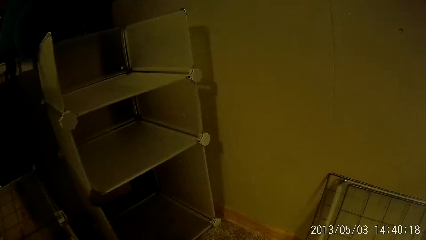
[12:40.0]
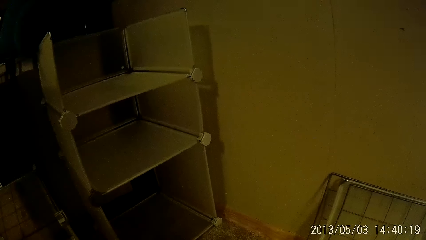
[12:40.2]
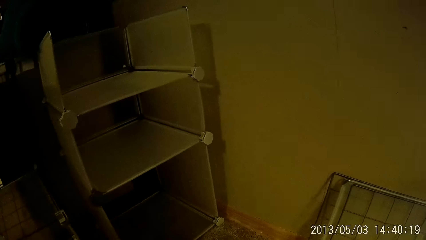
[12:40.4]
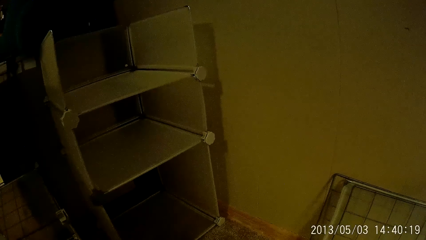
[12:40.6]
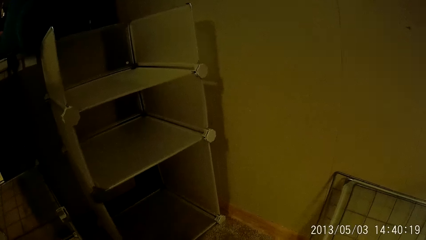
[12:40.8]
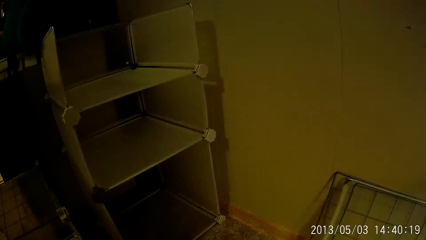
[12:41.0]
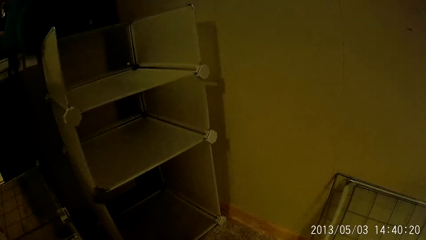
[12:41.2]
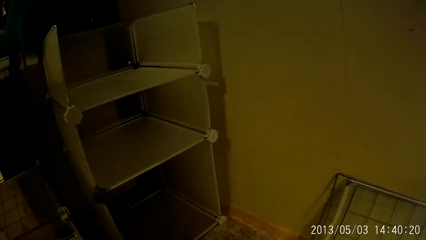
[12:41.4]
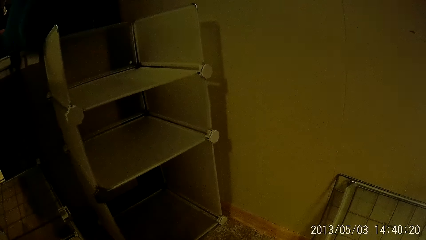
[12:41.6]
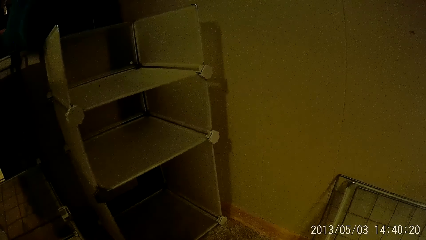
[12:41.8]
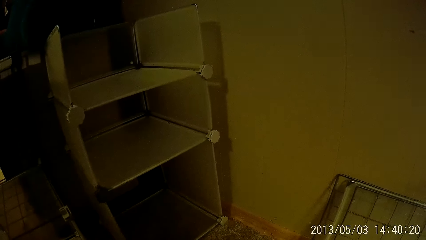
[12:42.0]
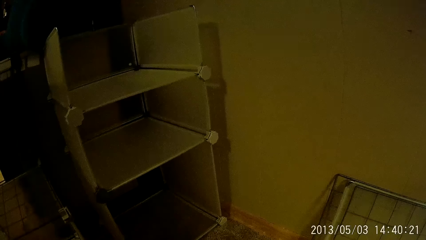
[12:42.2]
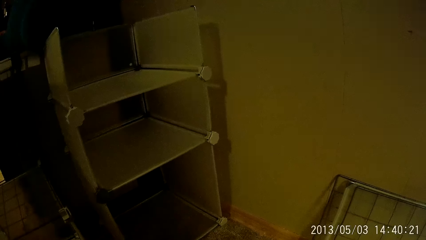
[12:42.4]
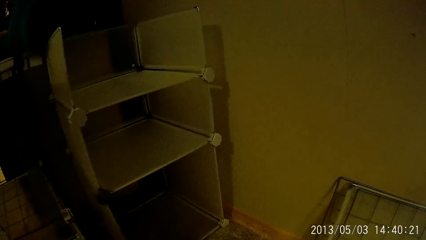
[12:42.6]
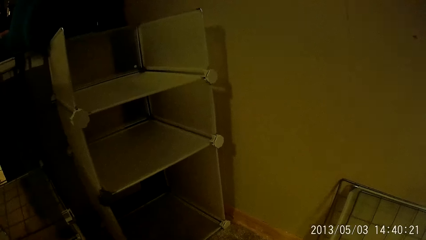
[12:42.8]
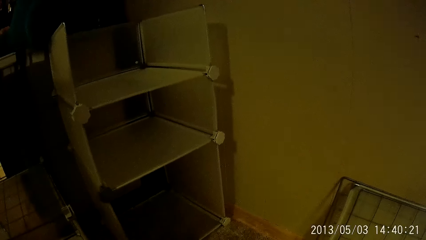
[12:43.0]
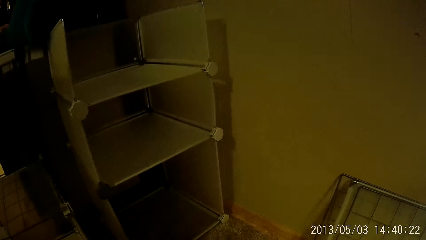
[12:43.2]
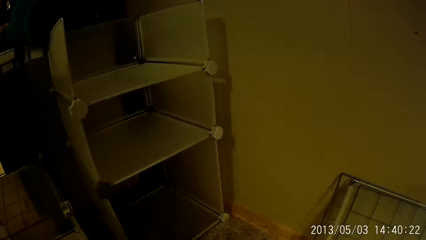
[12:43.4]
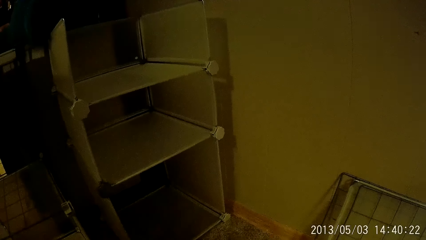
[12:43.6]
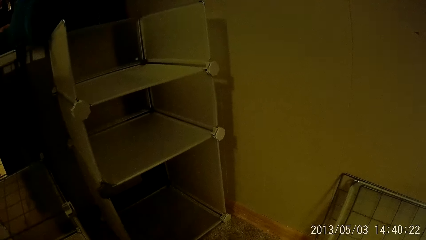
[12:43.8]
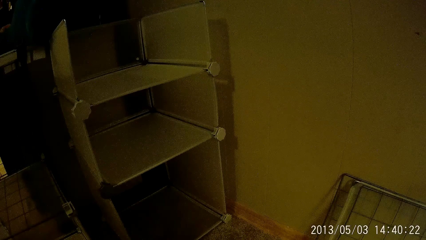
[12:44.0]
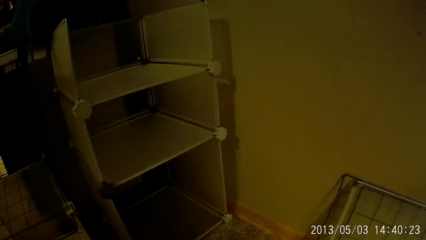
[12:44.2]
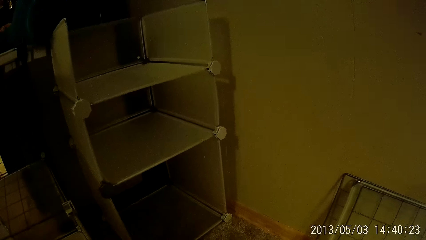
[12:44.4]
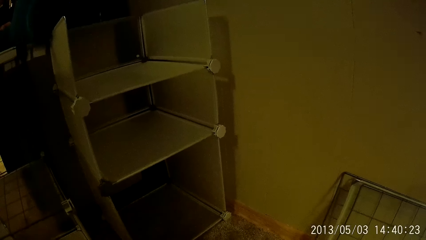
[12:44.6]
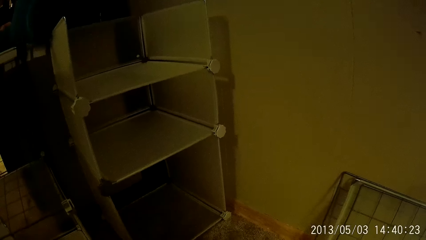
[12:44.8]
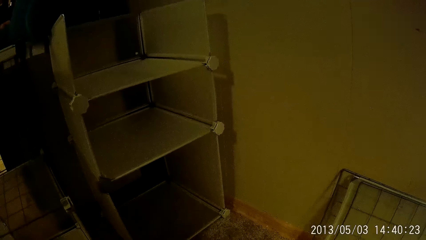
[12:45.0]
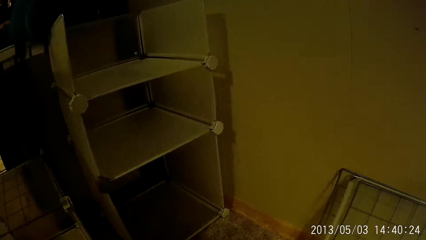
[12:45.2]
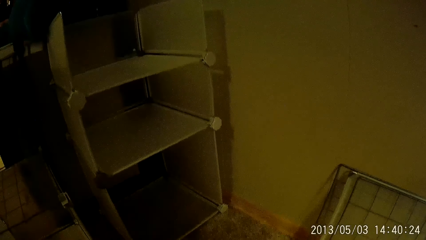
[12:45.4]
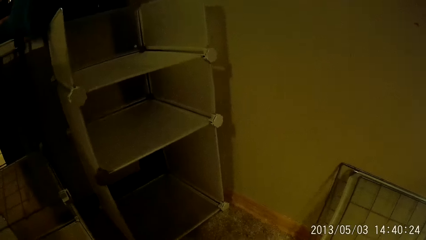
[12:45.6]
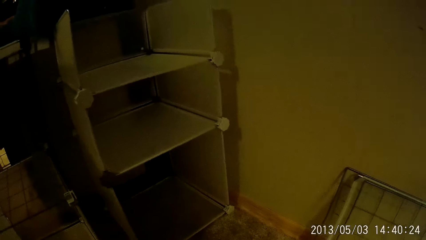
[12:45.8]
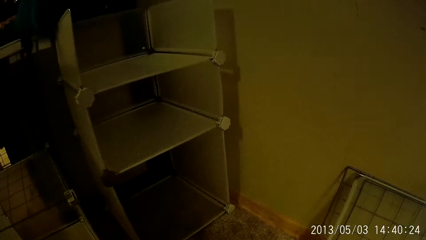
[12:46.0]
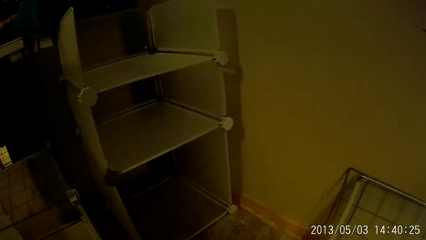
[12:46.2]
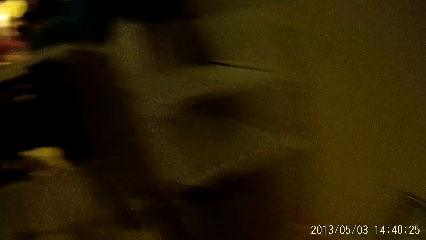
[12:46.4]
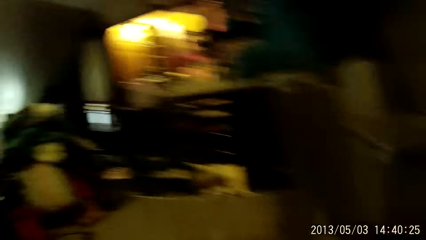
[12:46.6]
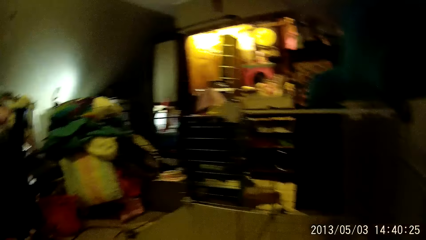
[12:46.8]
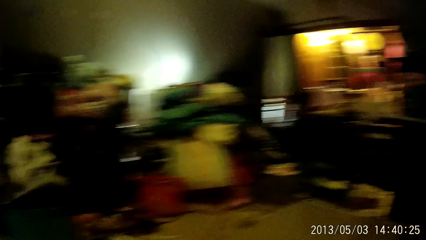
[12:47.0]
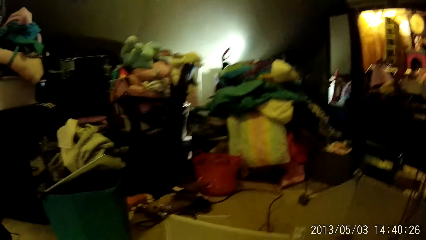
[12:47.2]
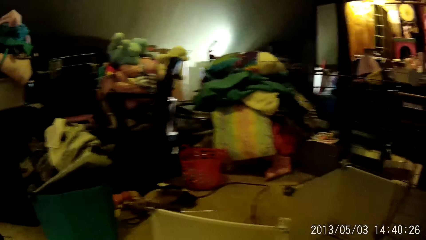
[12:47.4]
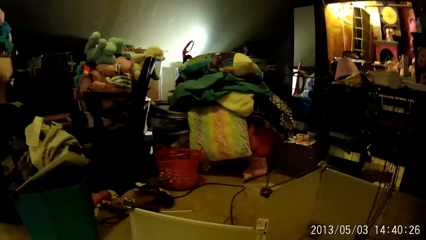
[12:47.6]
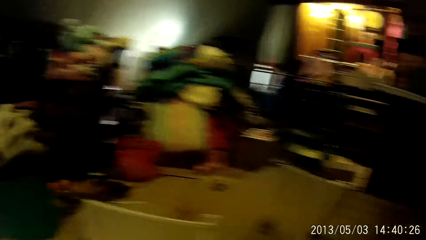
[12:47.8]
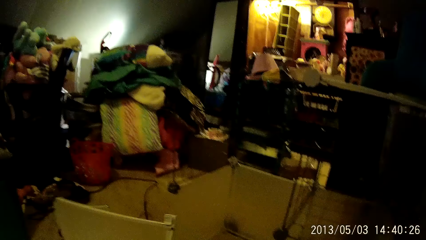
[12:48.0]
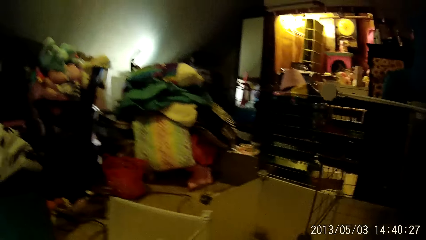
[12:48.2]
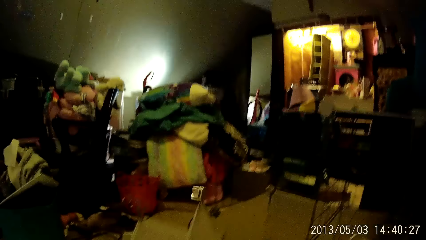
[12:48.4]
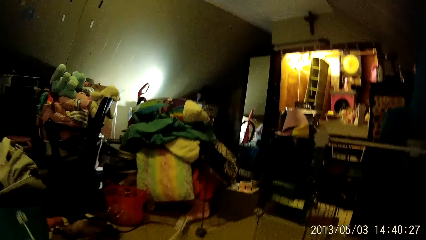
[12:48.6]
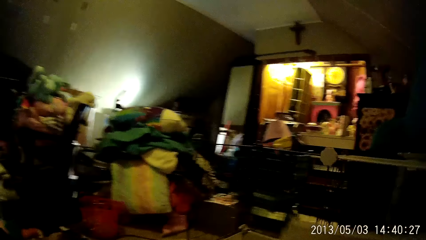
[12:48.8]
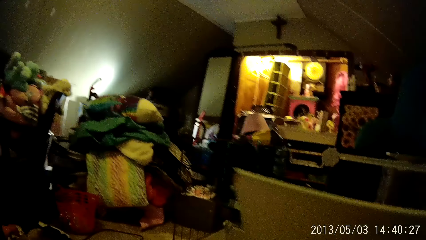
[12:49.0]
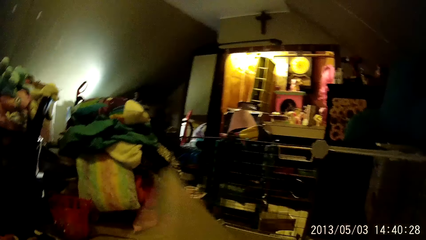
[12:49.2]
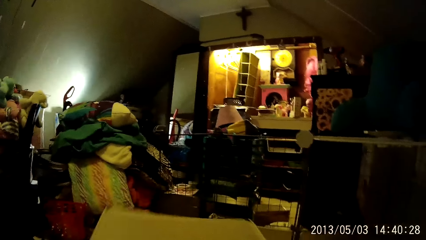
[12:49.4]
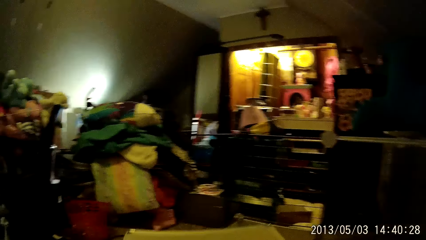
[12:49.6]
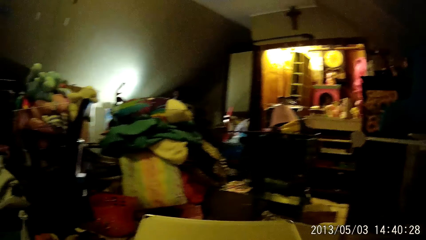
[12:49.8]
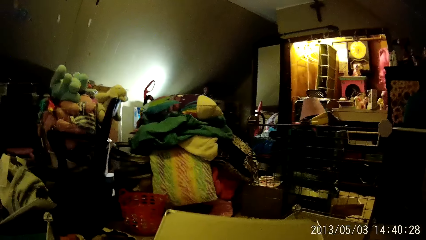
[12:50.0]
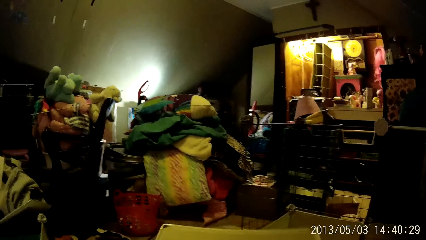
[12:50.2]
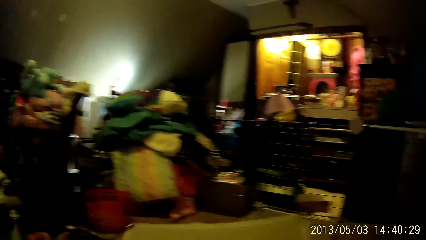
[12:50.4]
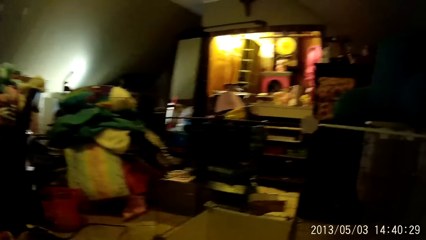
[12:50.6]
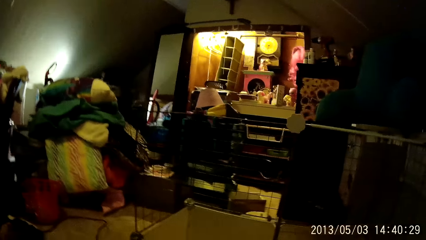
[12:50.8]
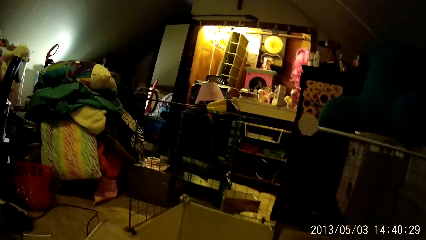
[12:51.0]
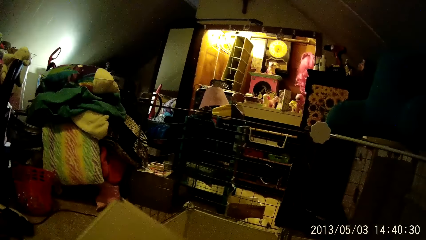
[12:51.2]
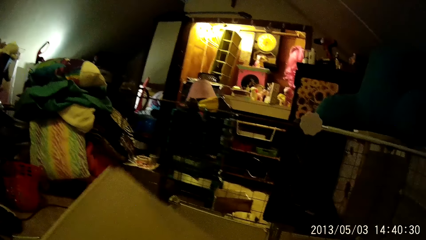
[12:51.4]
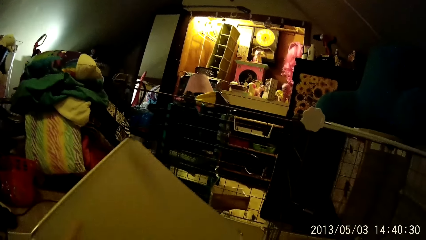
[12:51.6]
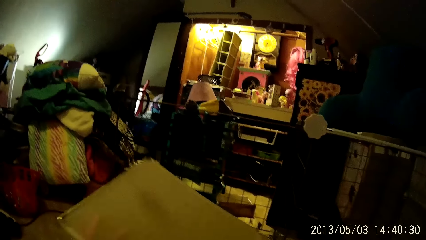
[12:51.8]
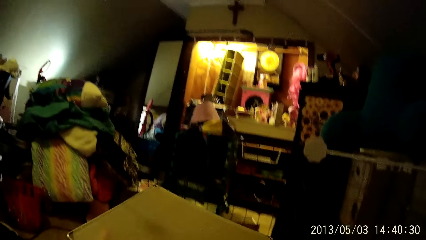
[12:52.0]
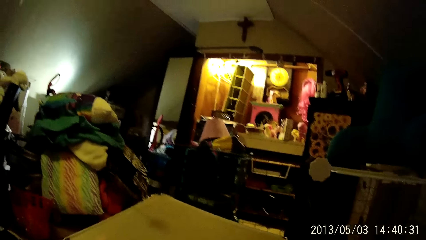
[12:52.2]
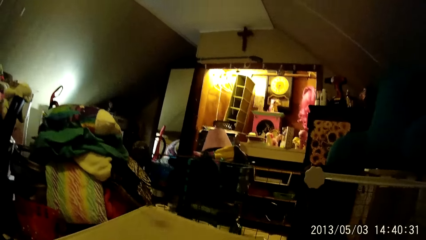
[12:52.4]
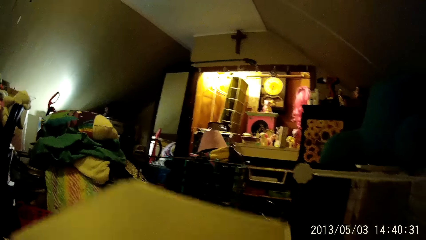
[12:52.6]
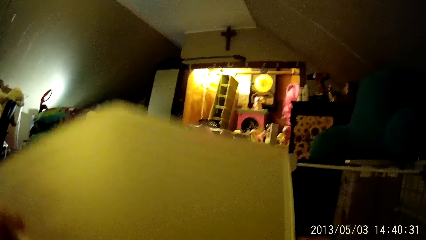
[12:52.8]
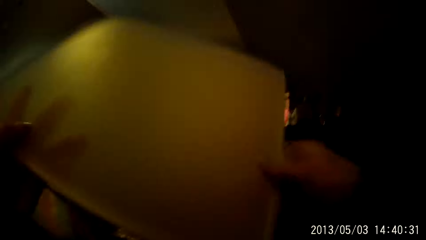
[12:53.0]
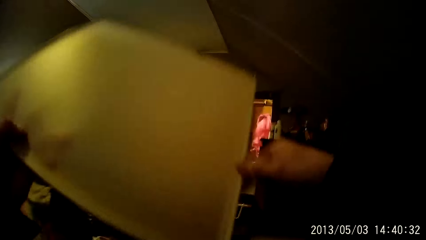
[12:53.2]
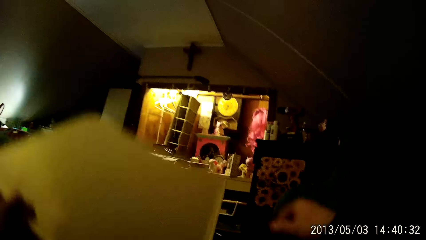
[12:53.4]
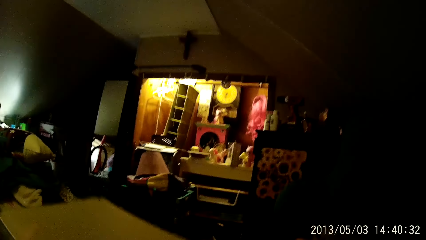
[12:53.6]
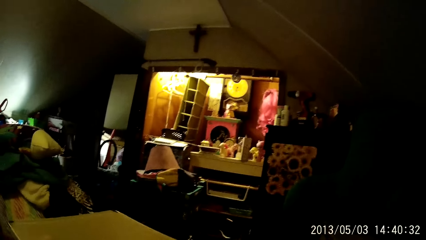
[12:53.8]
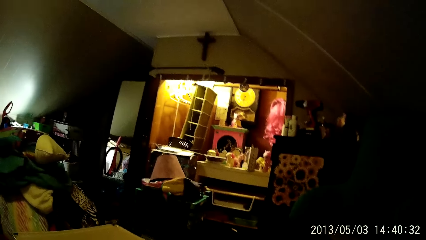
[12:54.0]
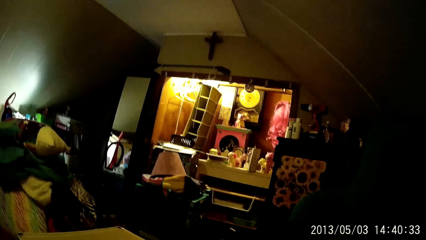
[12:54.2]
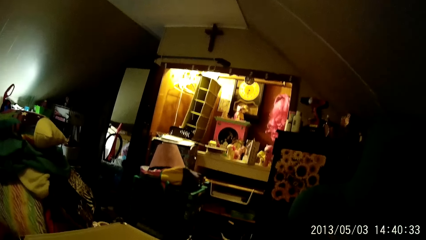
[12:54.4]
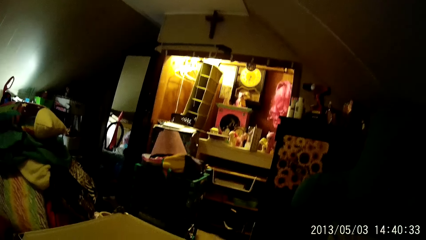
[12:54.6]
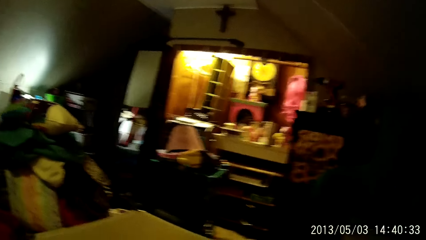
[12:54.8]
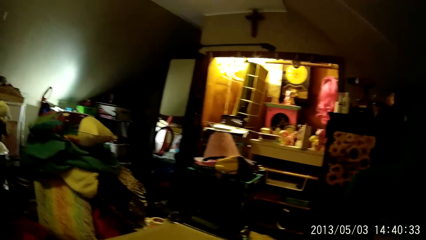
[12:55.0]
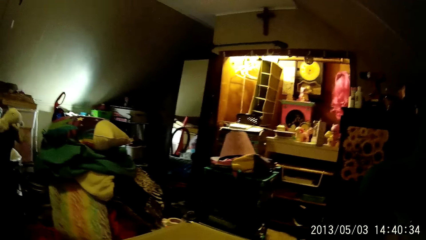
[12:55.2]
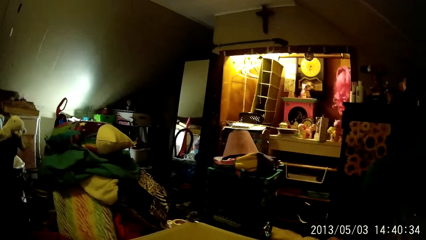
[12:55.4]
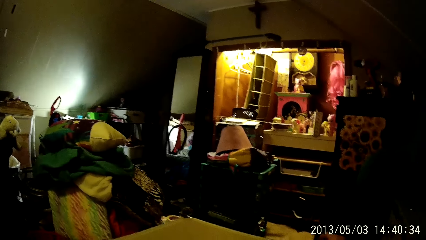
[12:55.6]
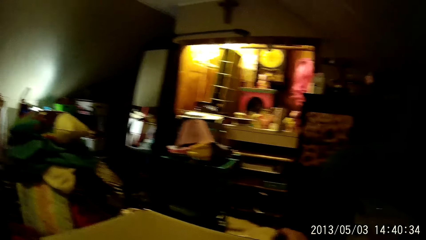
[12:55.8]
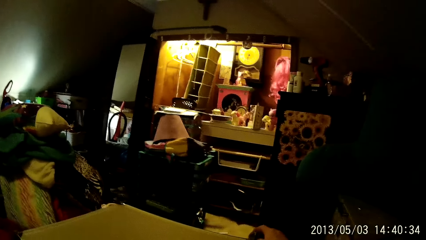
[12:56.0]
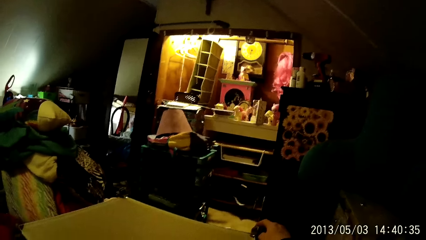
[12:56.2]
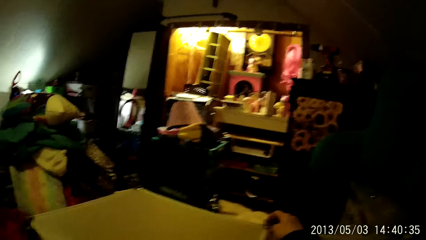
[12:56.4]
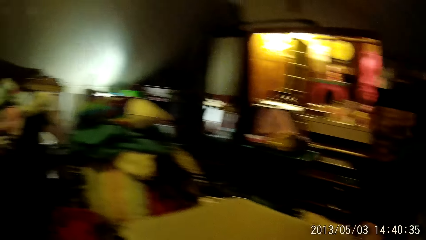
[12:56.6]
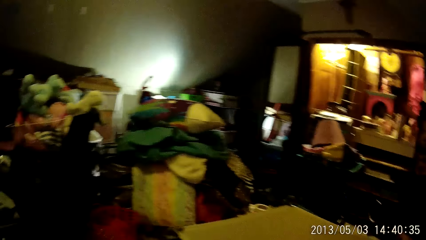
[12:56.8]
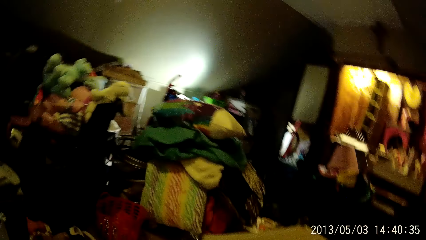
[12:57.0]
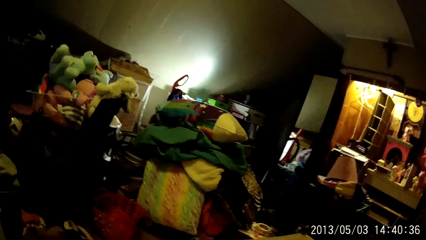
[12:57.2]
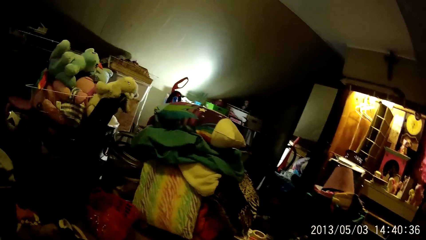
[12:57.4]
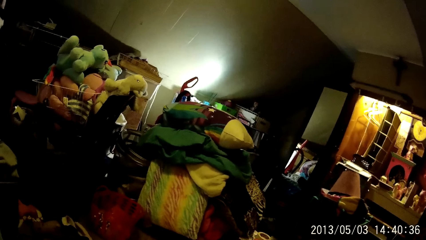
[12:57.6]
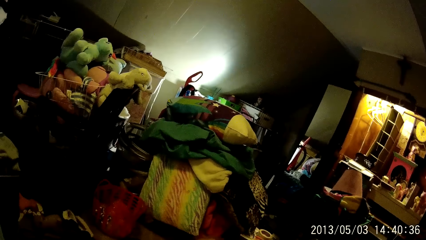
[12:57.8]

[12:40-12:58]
The camera wearer looks around the room. He moves a panel with his left hand. He moves the panel with his right hand. He holds a board. He carries the panel with both hands. He fixes the board on the rack. He joins the panels with a fastener in his right hand. He looks around the room.
